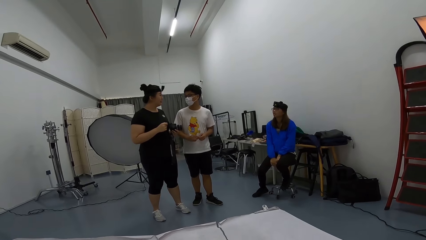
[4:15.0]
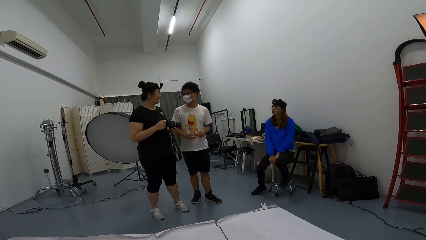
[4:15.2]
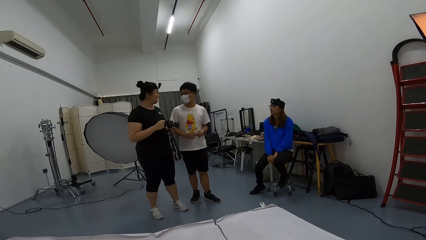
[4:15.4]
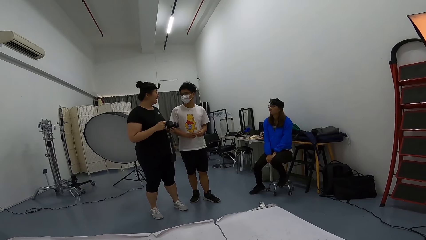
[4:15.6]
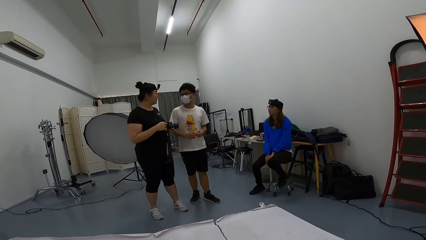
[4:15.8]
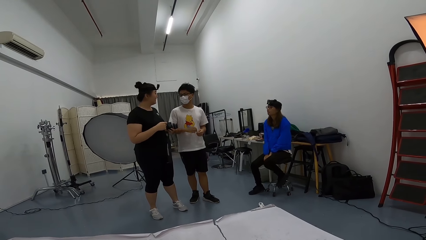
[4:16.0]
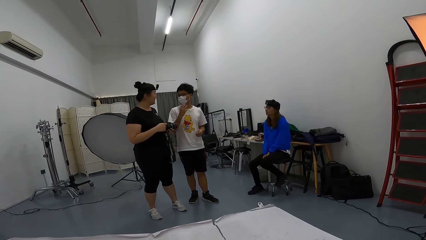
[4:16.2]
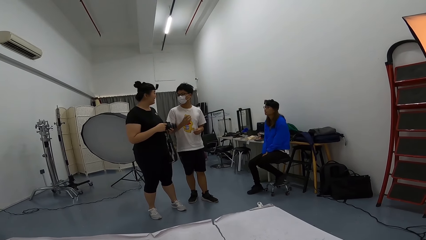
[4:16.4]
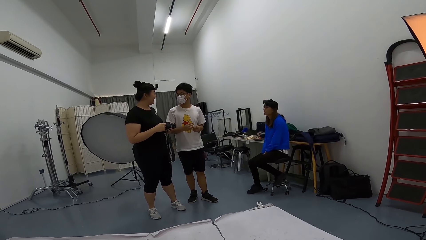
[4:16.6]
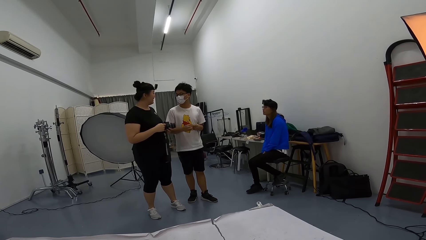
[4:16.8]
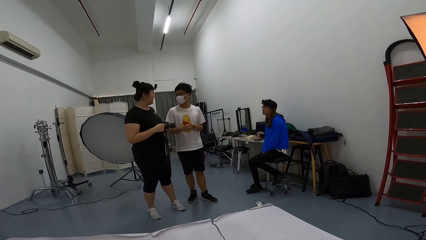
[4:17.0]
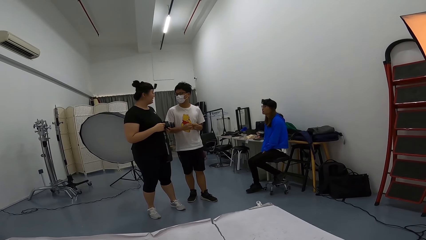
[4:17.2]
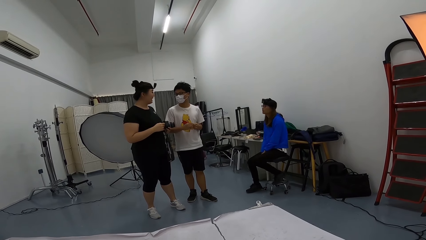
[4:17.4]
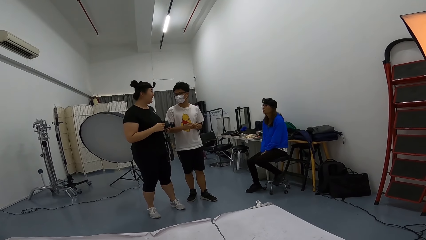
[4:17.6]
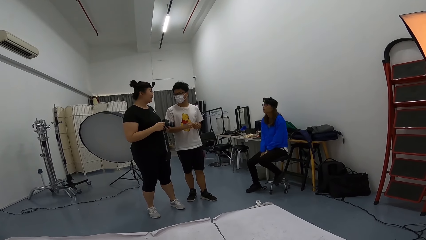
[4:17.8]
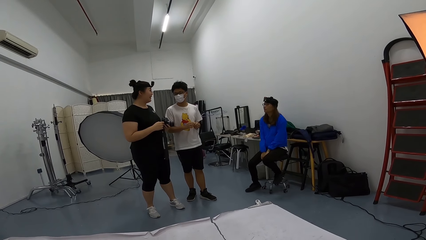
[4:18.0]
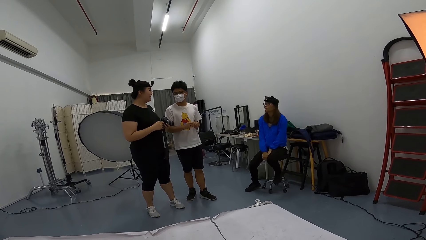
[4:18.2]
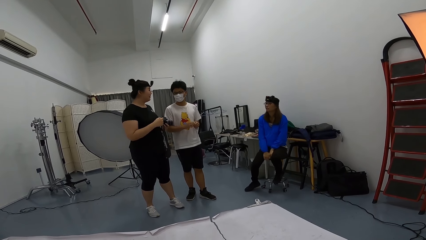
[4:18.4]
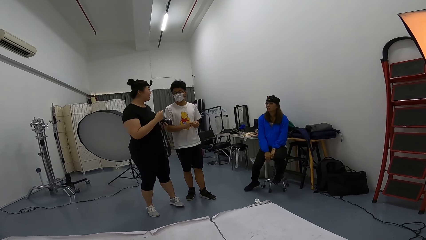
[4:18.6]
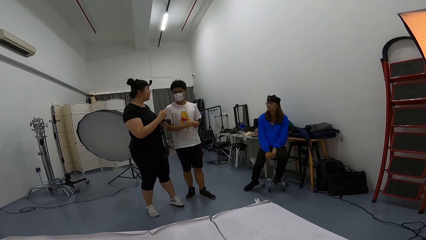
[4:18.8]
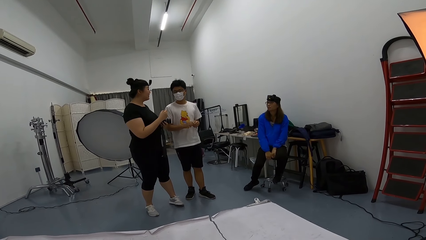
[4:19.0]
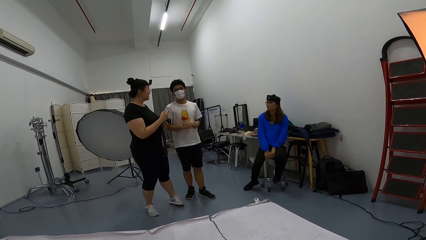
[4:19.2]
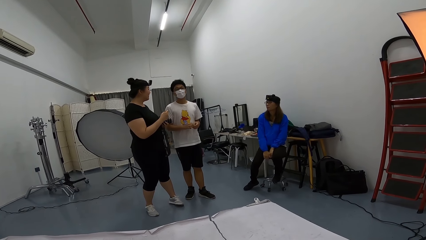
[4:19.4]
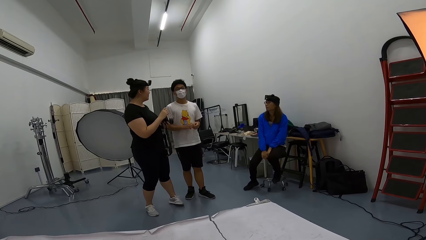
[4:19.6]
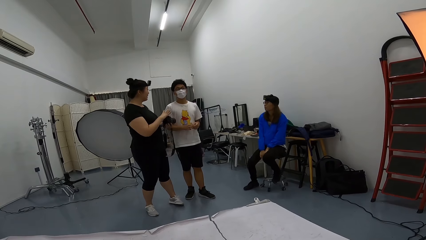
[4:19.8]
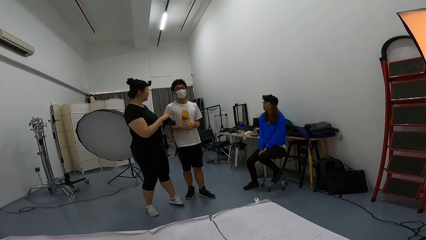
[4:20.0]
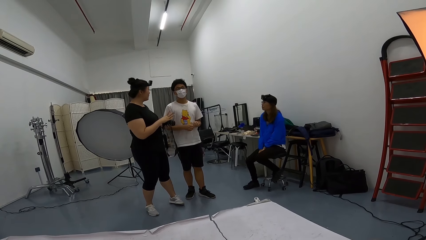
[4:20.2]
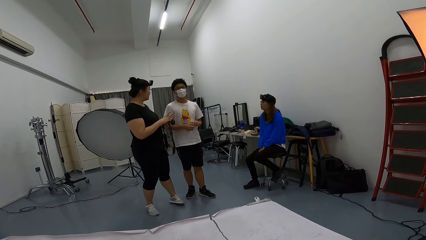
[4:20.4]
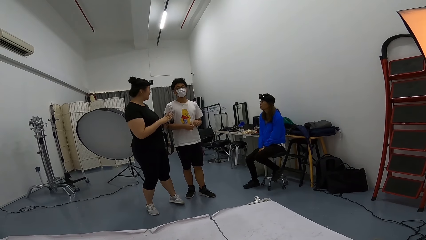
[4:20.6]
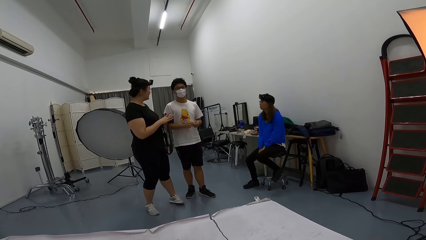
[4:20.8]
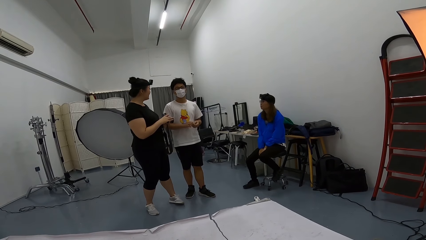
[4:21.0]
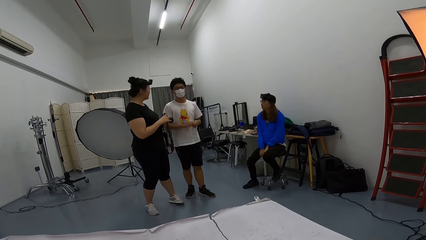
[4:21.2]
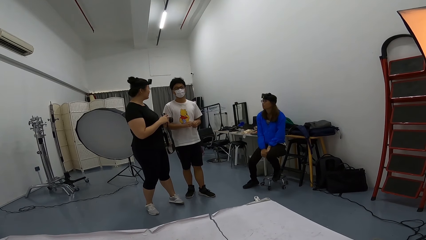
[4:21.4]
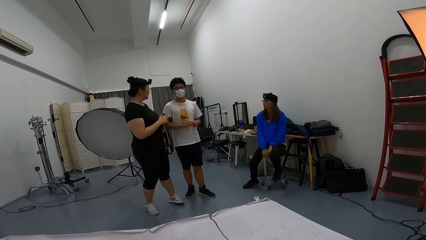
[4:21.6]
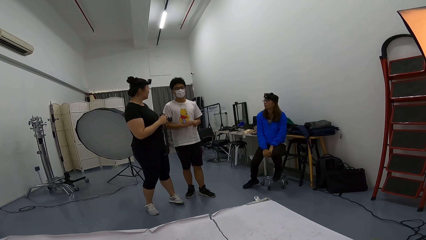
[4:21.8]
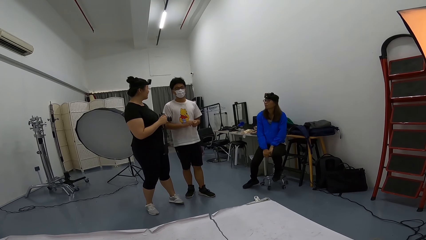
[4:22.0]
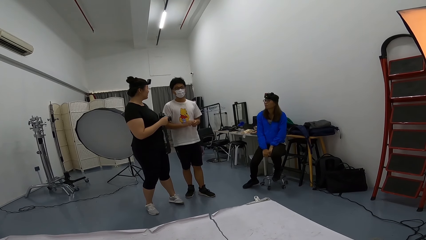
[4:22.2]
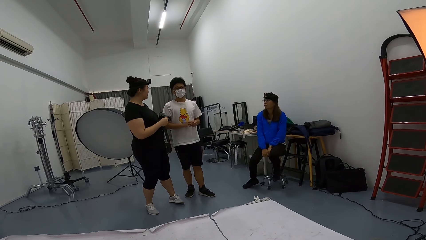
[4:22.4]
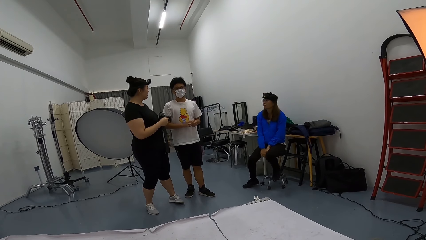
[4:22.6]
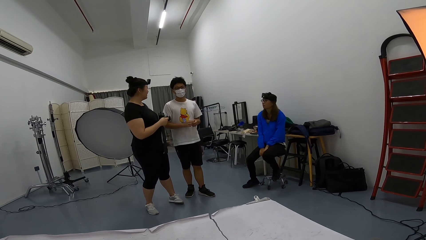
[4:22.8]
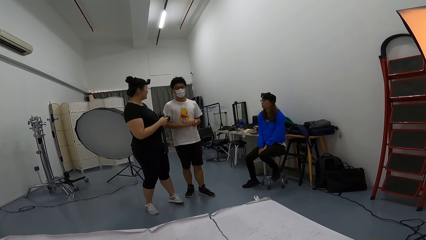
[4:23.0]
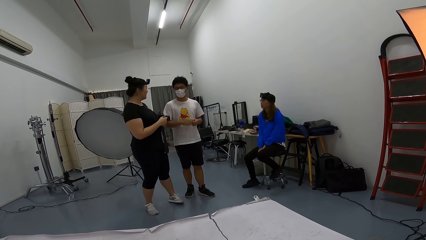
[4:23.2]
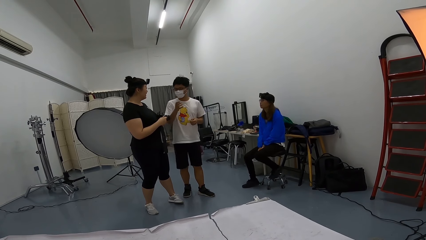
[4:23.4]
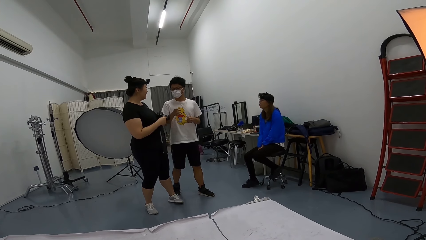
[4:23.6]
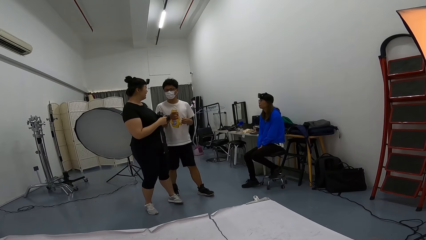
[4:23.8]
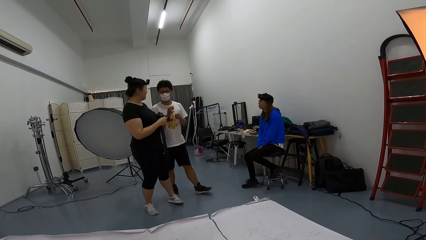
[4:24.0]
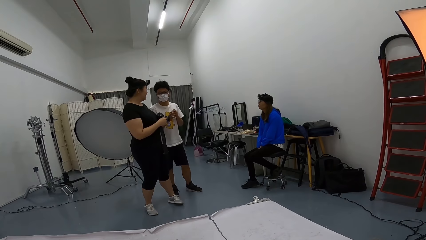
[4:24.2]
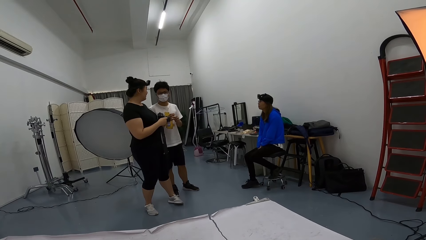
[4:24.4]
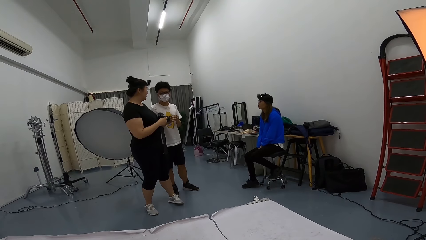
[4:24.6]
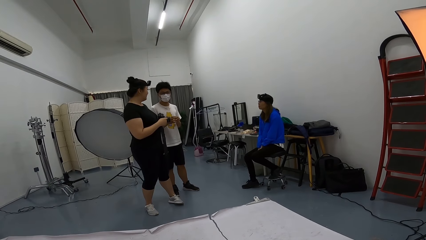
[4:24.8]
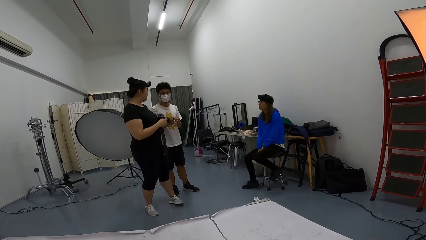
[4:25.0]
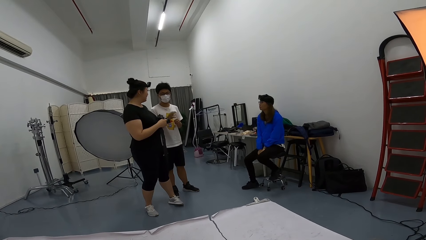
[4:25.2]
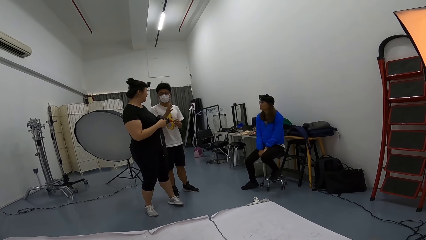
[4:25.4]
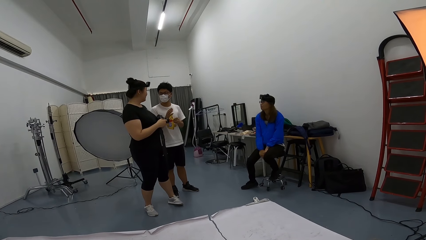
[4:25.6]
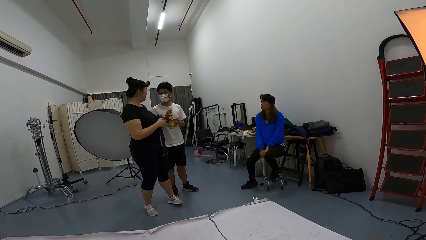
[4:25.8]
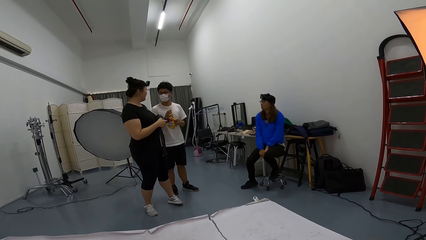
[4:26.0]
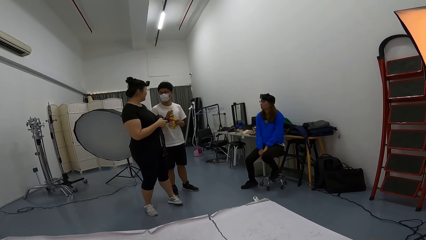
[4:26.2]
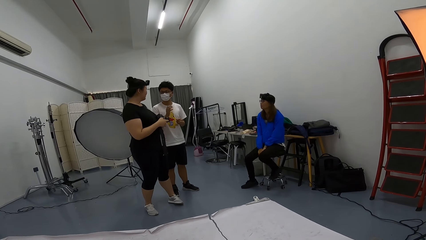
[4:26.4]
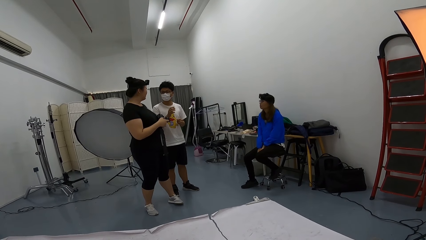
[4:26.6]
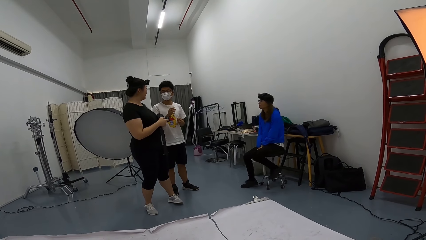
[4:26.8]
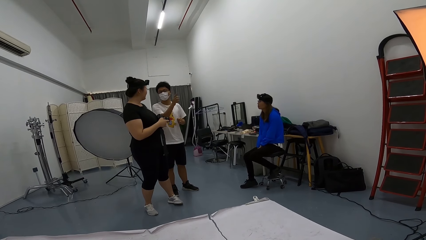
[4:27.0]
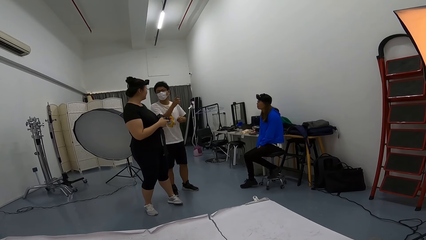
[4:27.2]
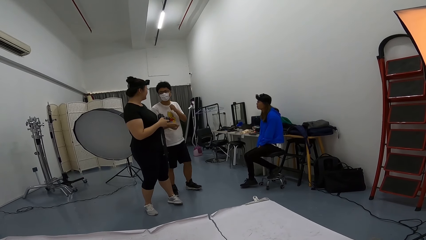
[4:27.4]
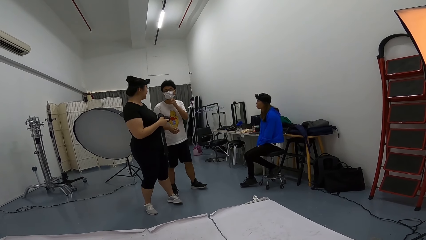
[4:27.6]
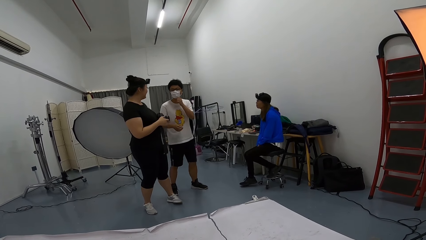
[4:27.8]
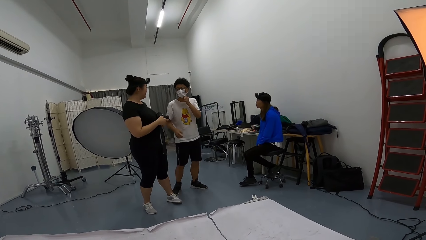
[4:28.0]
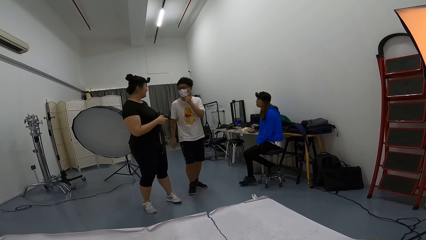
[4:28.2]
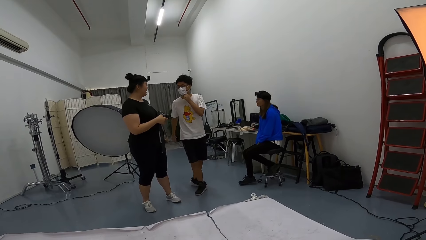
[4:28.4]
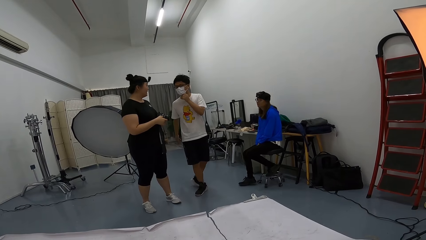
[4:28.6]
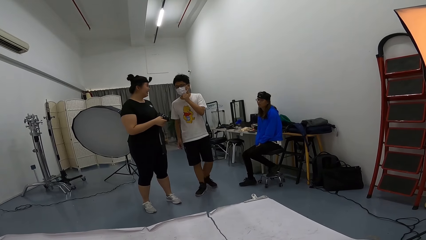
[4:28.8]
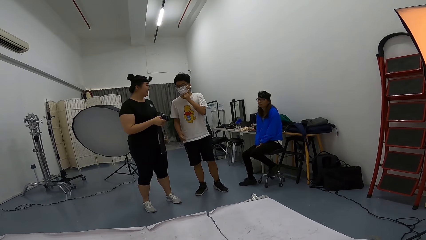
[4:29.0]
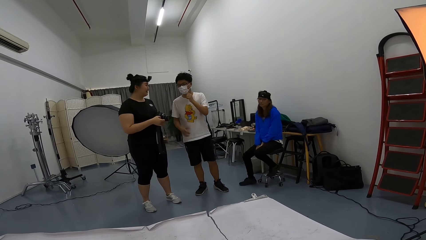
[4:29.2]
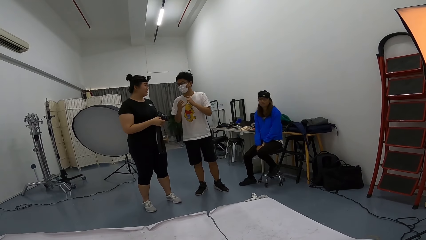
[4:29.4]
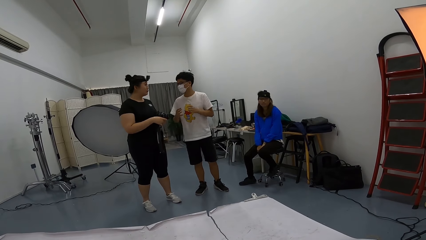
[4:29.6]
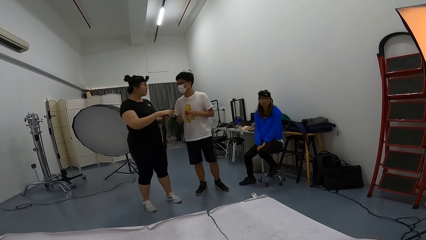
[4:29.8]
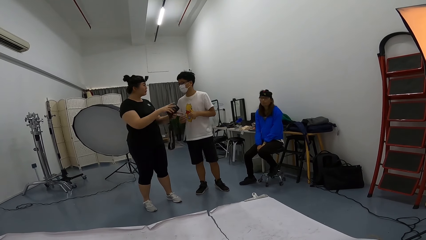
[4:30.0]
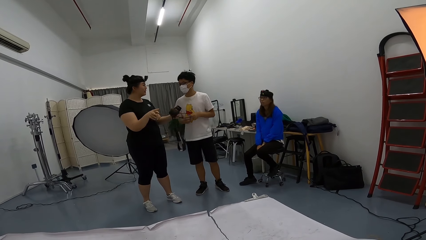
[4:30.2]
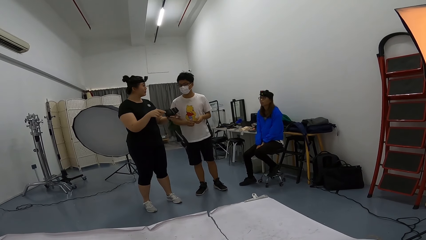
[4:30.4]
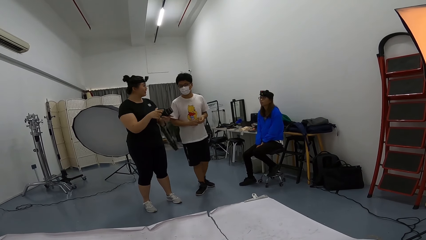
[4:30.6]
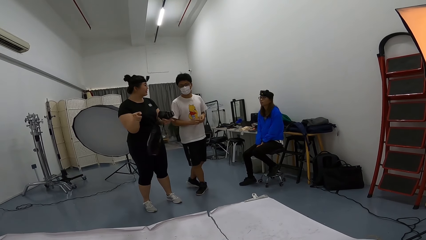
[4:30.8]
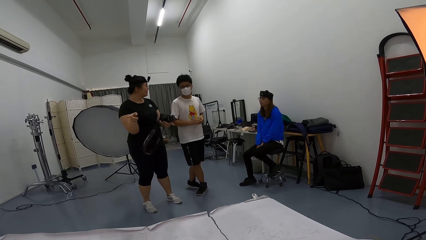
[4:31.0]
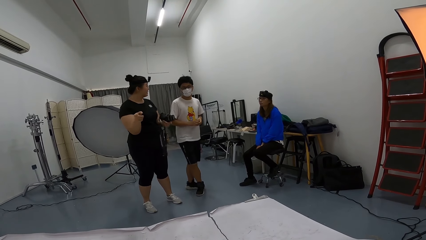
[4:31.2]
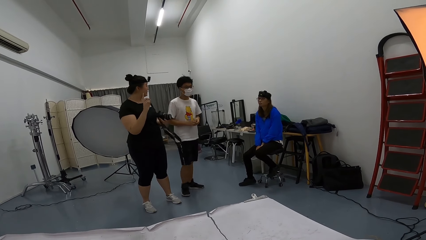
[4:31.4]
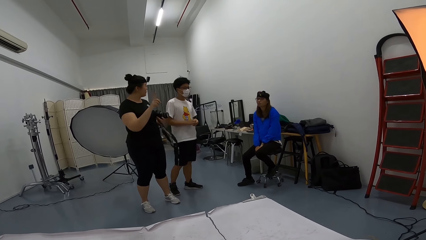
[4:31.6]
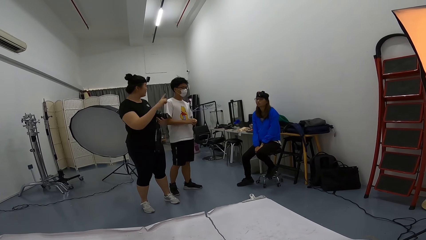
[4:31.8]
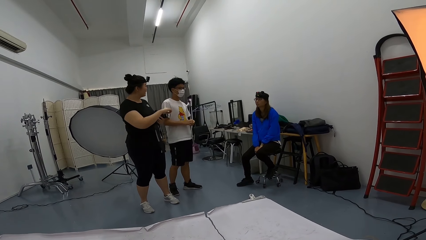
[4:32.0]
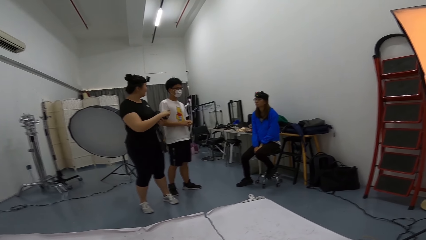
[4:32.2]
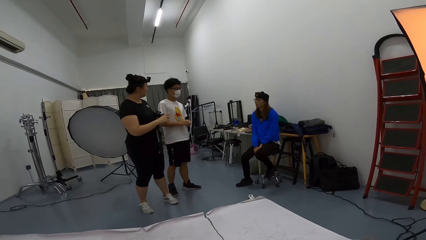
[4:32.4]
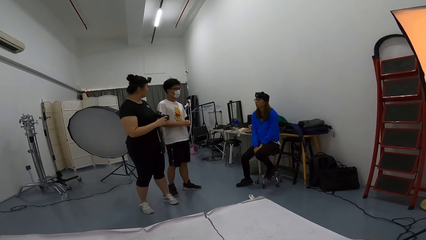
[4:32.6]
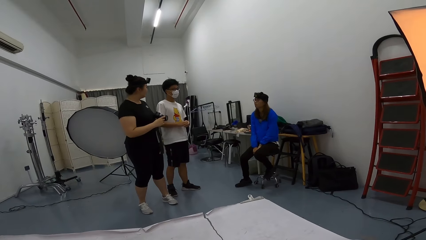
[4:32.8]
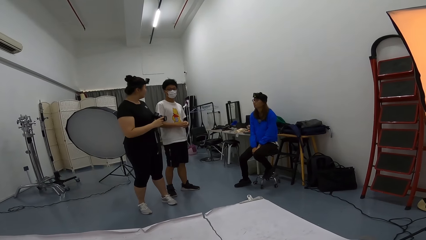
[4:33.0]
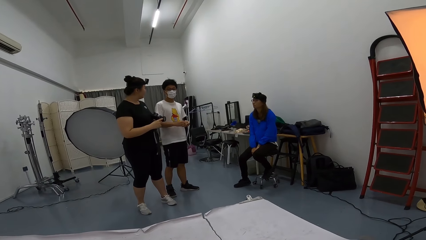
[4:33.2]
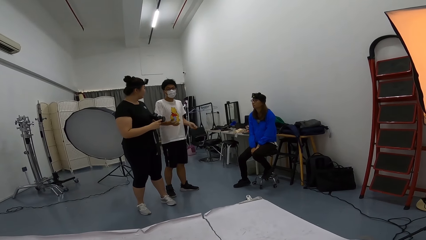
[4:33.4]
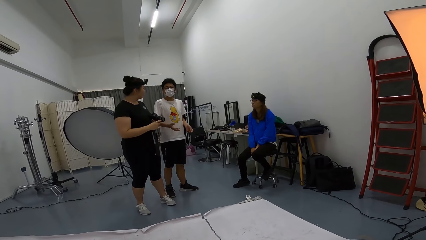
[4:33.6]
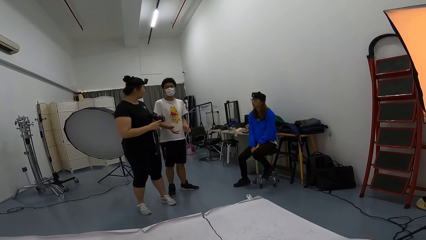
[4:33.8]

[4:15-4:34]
A person moves his hand. A lady interacts with a man. Another person touches his mask.
